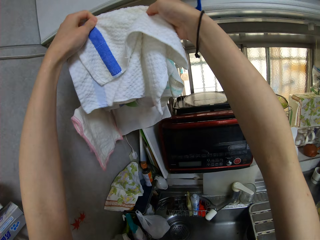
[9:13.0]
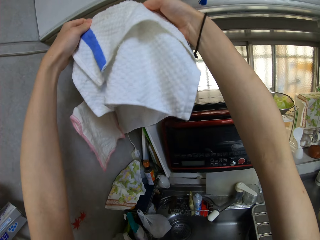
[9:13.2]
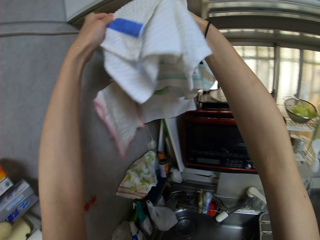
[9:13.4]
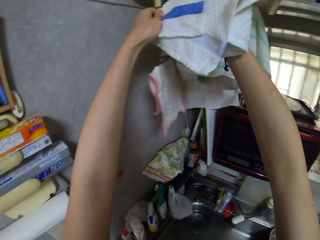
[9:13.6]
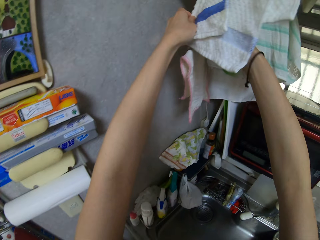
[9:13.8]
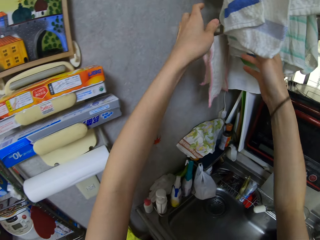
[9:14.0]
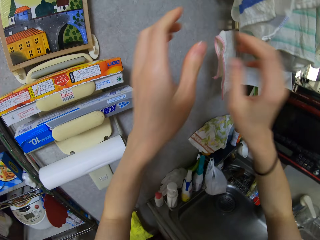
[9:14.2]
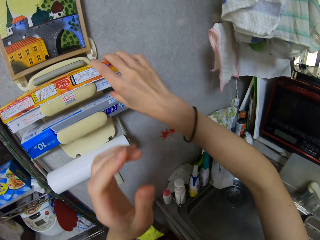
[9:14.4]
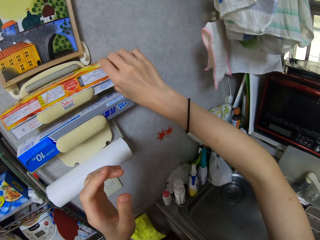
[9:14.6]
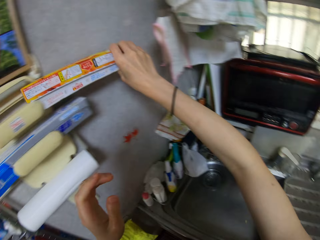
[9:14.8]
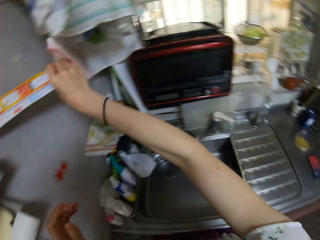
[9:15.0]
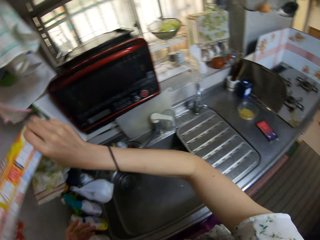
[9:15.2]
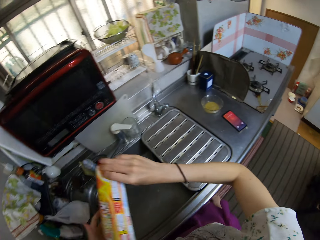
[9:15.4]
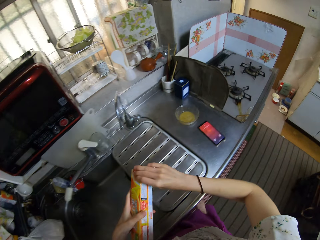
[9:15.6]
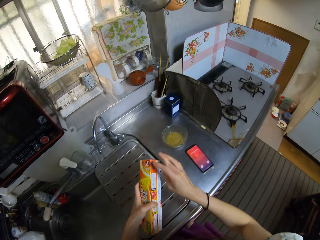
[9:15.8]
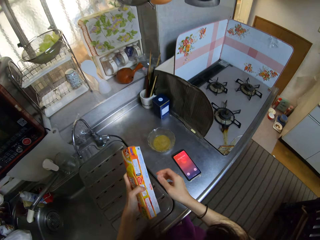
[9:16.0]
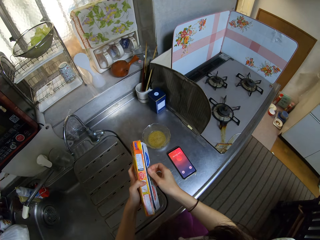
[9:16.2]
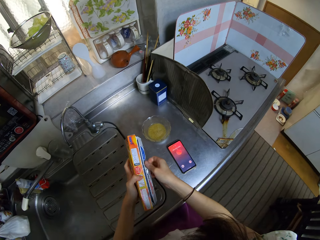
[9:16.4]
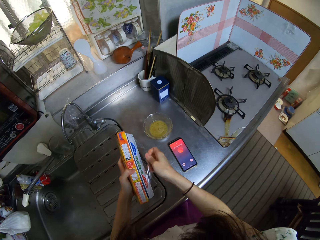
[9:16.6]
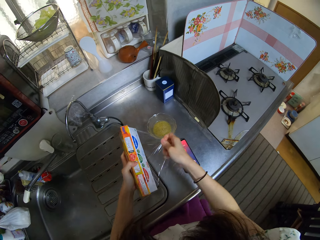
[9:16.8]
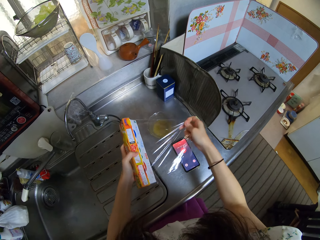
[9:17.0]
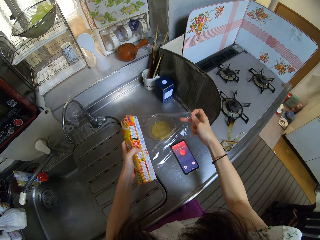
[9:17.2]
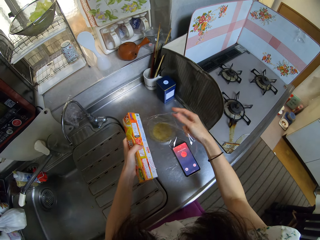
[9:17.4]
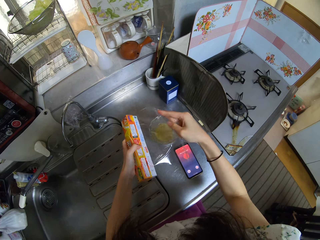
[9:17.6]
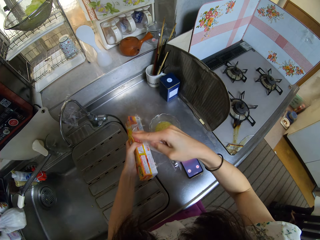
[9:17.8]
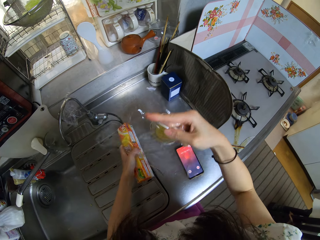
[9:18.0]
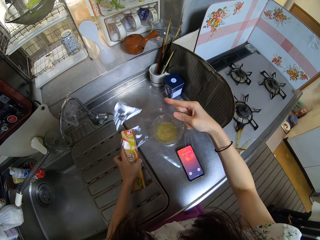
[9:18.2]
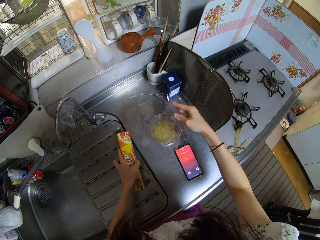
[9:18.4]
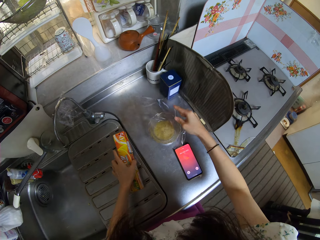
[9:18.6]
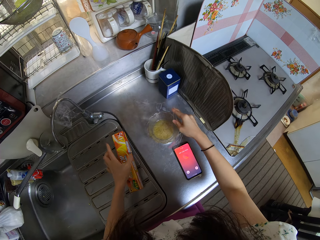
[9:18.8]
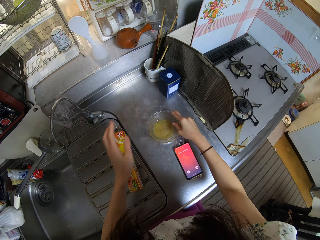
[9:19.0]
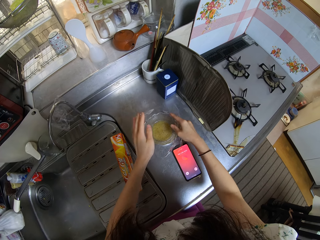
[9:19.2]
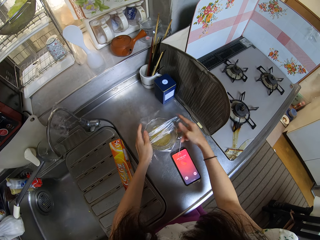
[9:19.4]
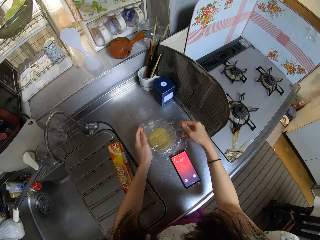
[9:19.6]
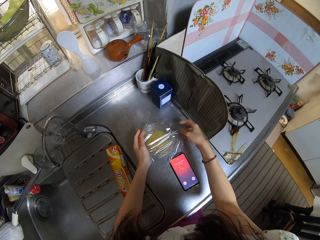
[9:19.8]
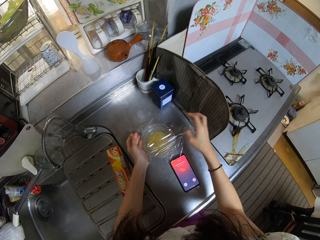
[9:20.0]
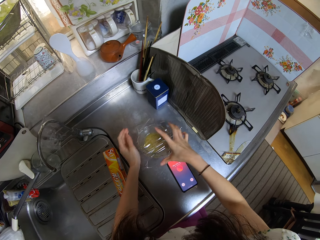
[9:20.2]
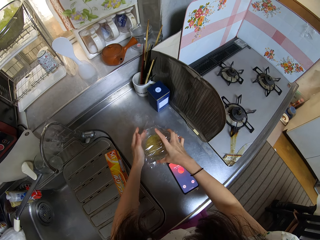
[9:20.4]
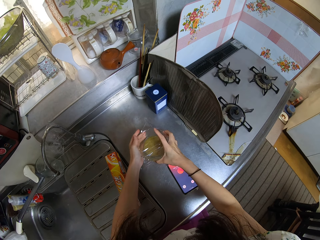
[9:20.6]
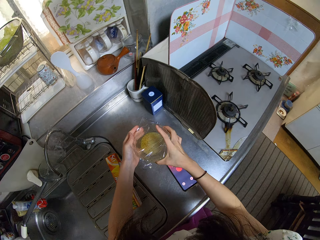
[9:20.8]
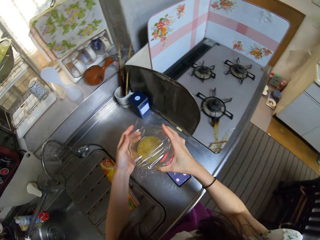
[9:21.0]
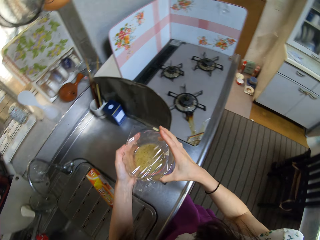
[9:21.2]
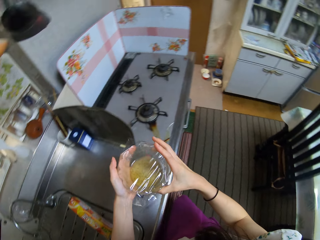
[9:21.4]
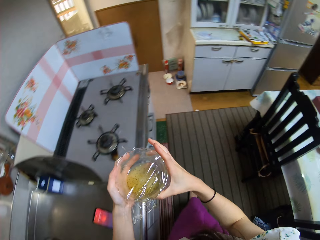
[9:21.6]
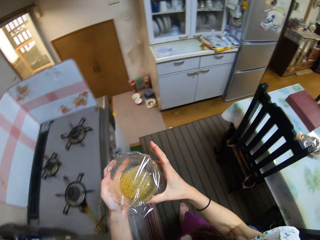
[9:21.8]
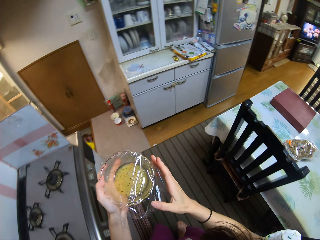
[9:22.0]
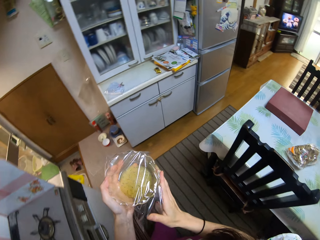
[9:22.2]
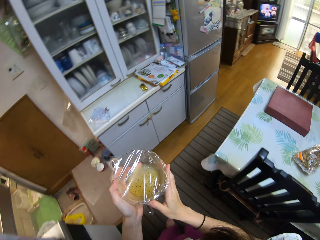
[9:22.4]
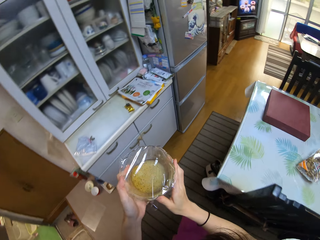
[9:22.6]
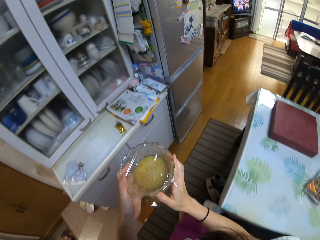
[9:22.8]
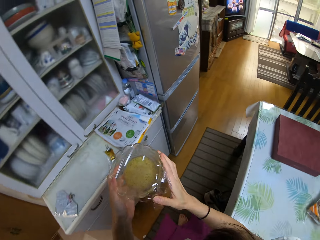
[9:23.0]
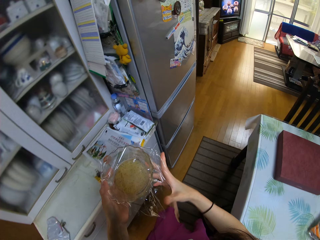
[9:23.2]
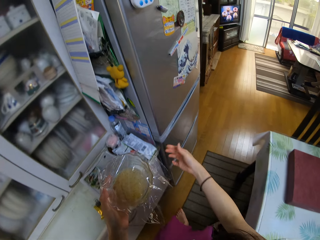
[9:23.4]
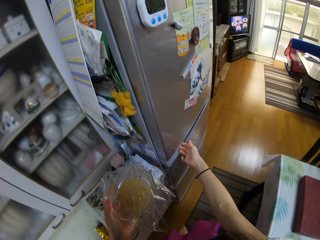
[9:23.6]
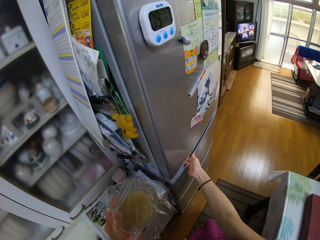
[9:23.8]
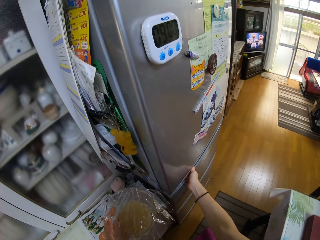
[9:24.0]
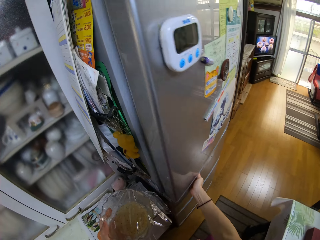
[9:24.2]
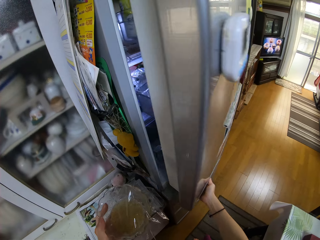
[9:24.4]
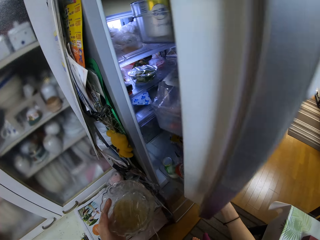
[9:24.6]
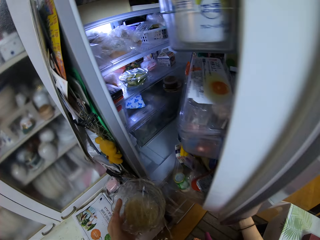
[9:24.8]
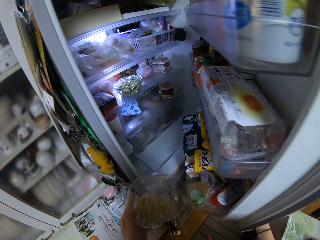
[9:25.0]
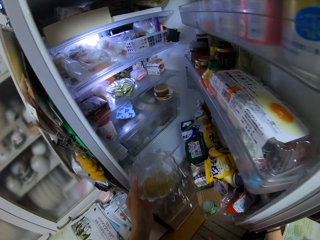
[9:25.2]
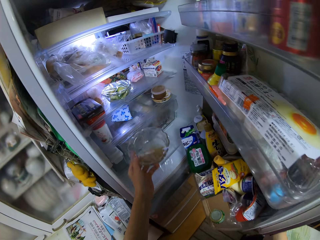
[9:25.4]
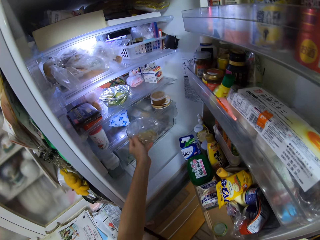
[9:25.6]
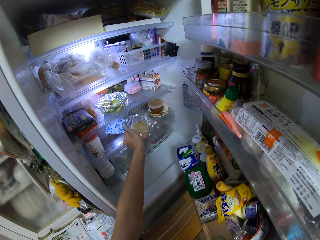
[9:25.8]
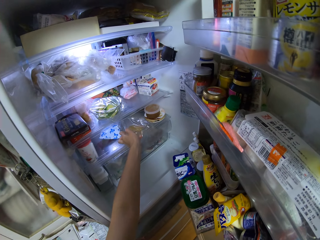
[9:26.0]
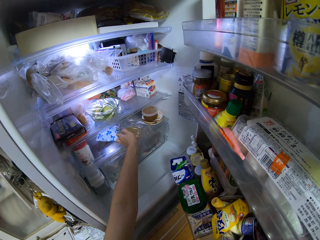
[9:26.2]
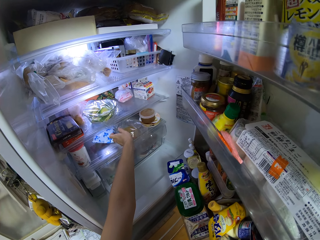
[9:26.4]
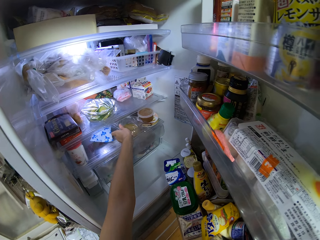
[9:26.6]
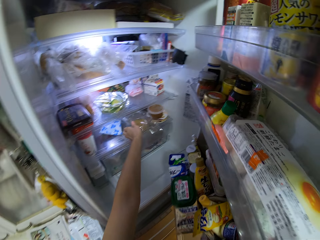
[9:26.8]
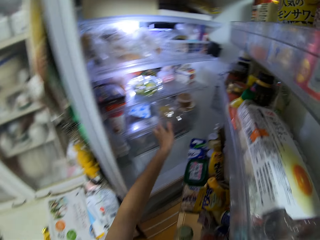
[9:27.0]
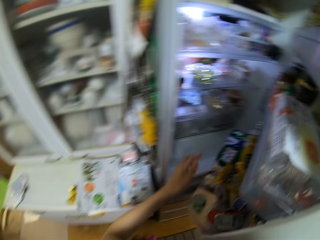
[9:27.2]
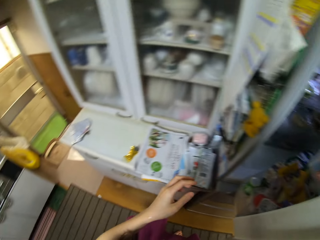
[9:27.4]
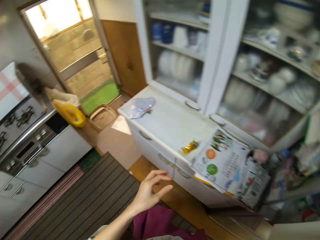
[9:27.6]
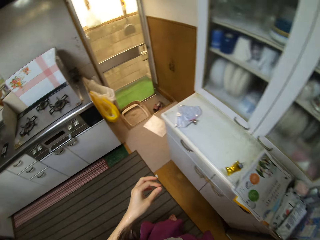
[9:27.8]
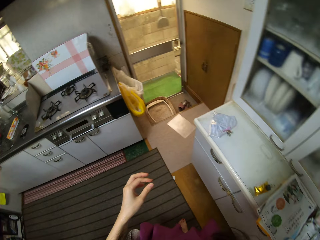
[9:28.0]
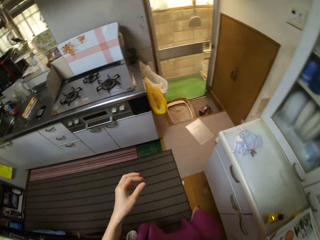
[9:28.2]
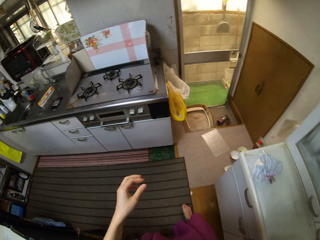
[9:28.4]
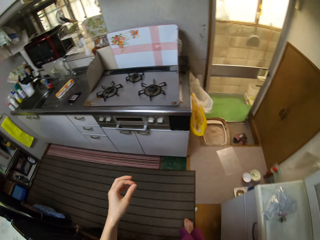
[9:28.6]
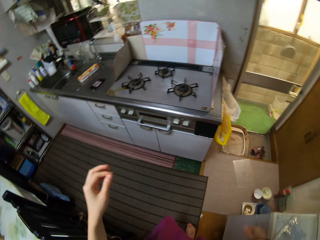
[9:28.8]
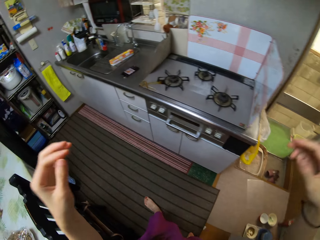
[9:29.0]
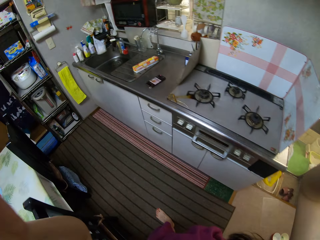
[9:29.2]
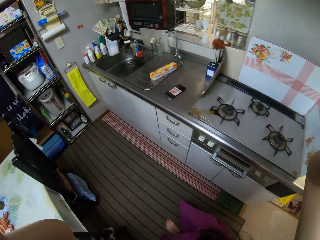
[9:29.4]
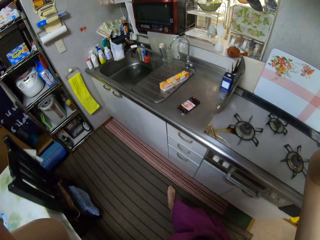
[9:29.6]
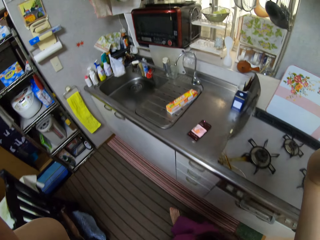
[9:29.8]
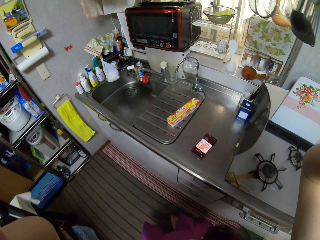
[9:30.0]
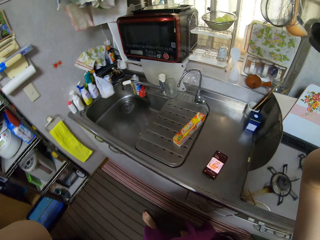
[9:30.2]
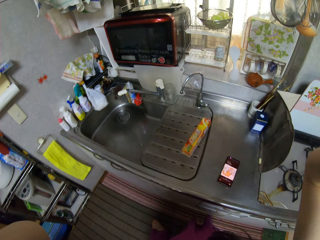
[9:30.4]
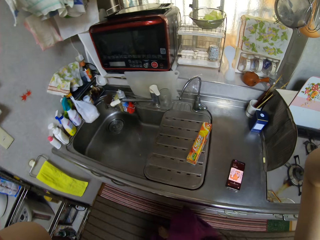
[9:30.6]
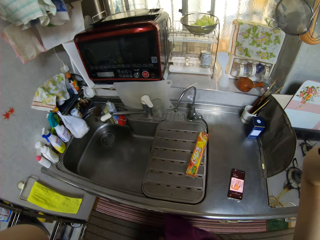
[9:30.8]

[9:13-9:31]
The camera wearer hangs up the dish cloth on the hanger. She takes down the pack of plastic wraps from the hook on the wall. She moves the pack of plastic wraps to her left hand. She holds the cling plastic wrap. She pulls out a plastic wrap from the pack. She cuts the cling plastic wrap. She drops the pack of plastic wraps on the sink. She wraps the plastic wrap around the glass bowl on the counter. She picks up the bowl from the counter. She holds the glass bowl. She walks toward the fridge. She opens the fridge. She places the bowl in the fridge. She closes the fridge. She walks toward the sink. She raises her hands.
